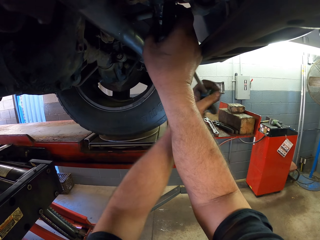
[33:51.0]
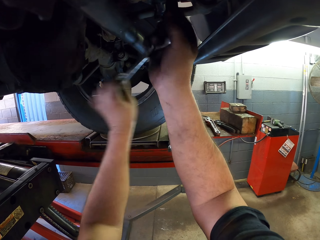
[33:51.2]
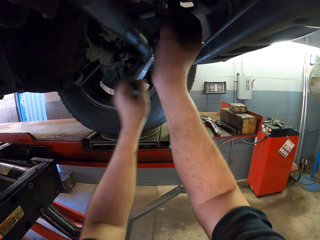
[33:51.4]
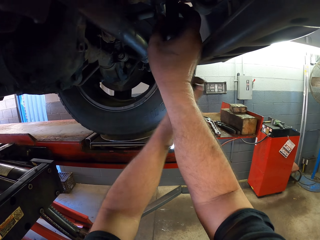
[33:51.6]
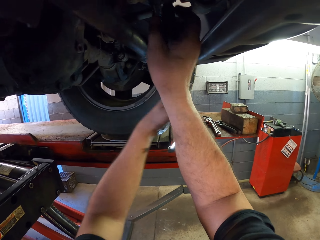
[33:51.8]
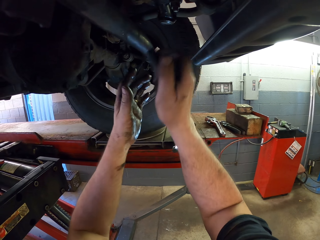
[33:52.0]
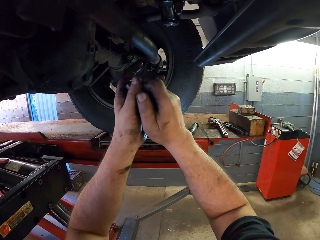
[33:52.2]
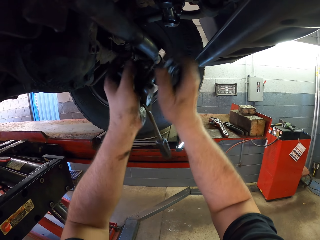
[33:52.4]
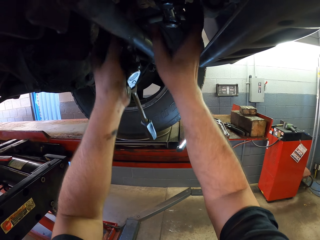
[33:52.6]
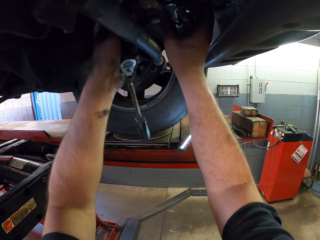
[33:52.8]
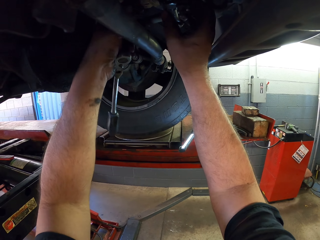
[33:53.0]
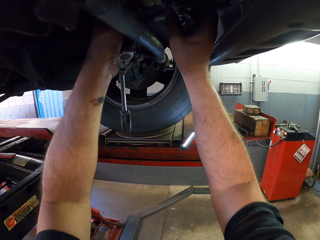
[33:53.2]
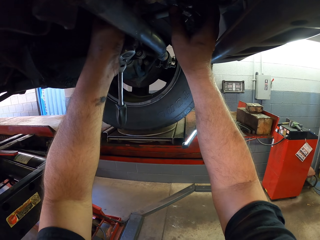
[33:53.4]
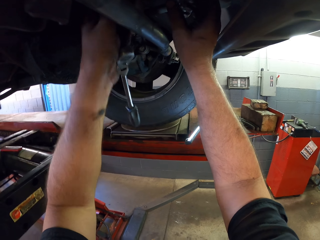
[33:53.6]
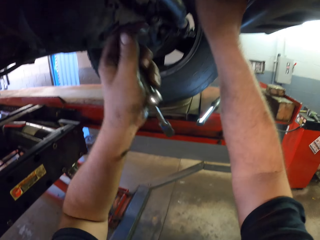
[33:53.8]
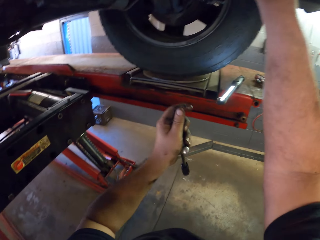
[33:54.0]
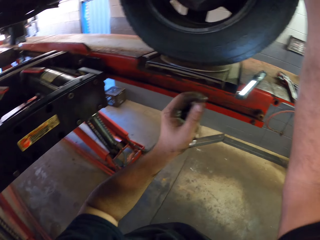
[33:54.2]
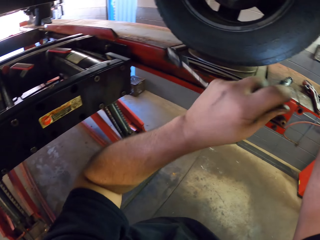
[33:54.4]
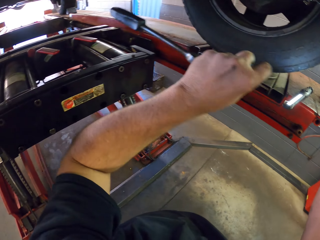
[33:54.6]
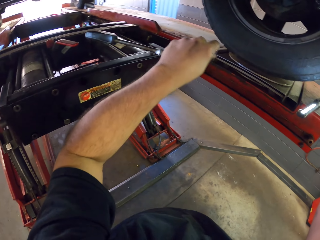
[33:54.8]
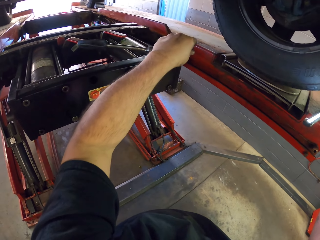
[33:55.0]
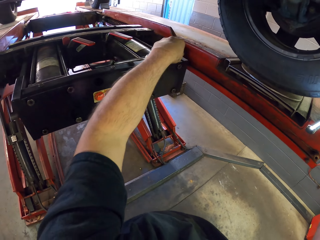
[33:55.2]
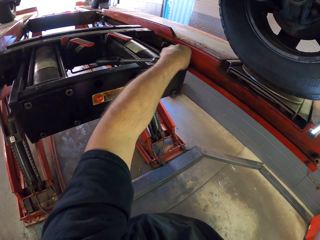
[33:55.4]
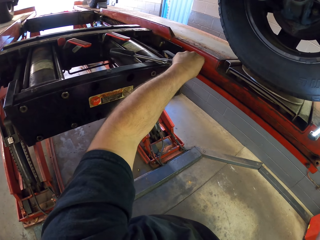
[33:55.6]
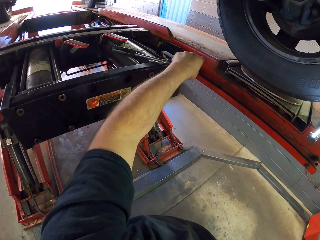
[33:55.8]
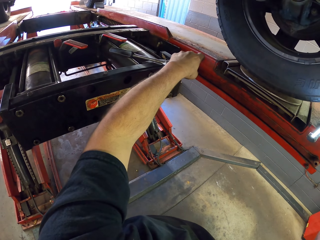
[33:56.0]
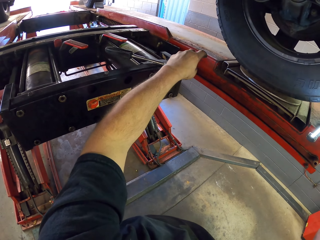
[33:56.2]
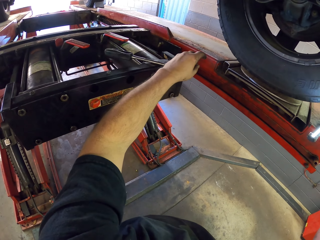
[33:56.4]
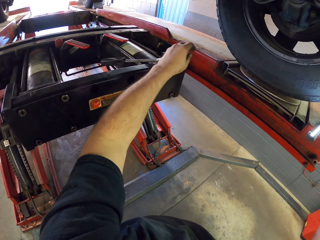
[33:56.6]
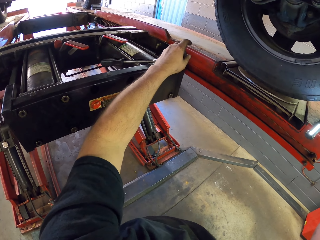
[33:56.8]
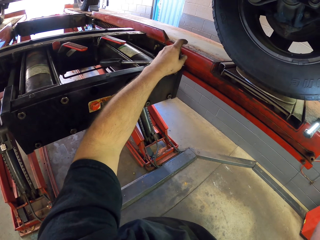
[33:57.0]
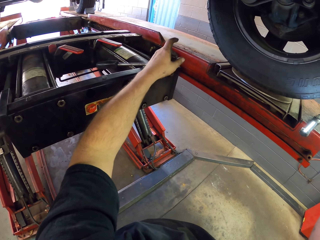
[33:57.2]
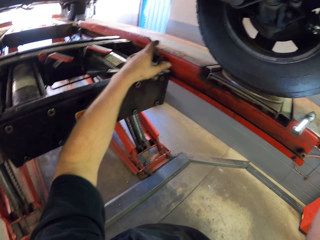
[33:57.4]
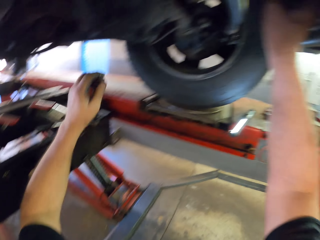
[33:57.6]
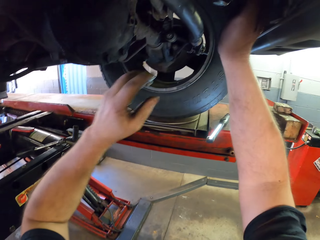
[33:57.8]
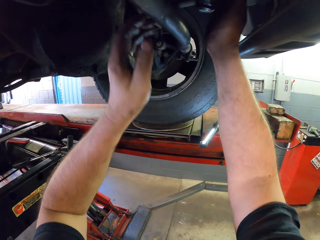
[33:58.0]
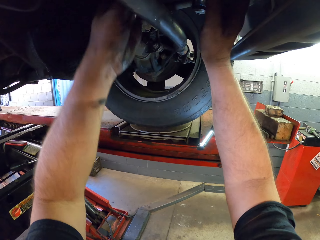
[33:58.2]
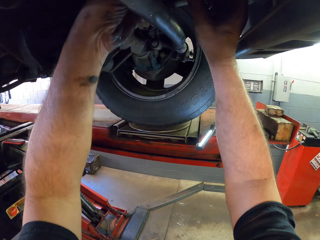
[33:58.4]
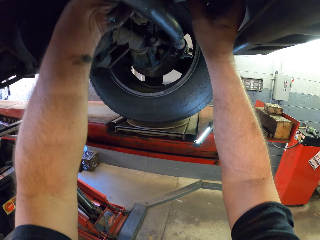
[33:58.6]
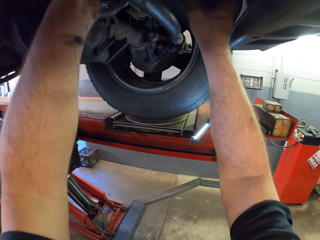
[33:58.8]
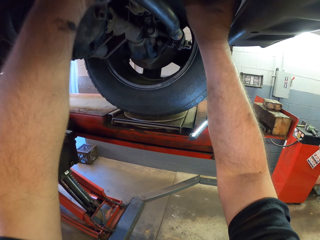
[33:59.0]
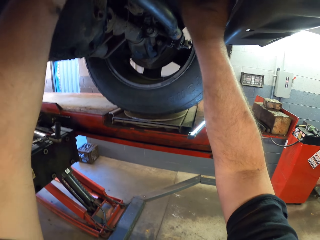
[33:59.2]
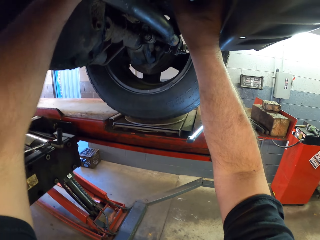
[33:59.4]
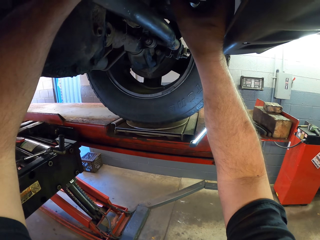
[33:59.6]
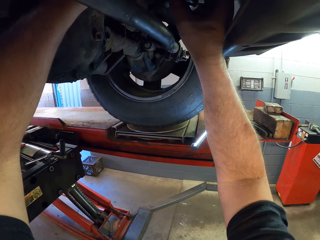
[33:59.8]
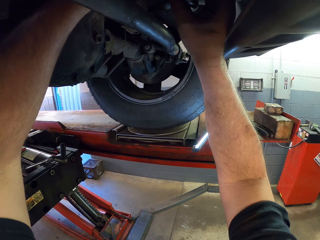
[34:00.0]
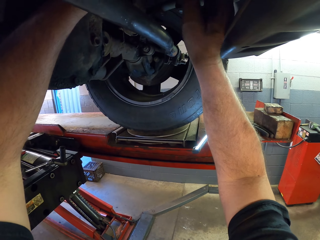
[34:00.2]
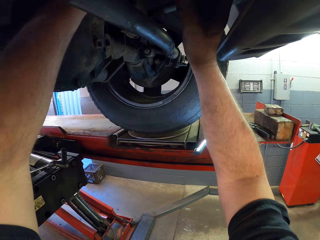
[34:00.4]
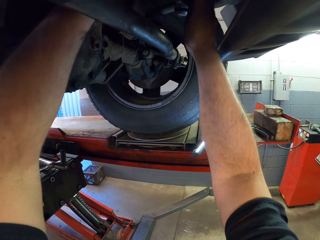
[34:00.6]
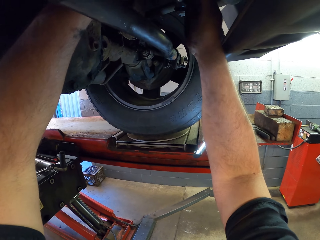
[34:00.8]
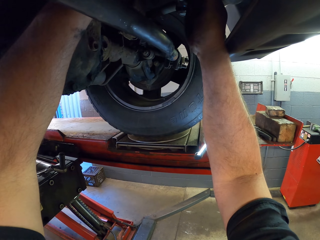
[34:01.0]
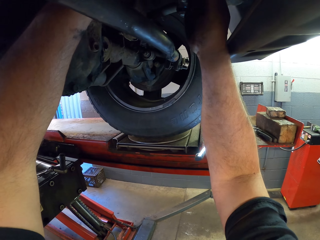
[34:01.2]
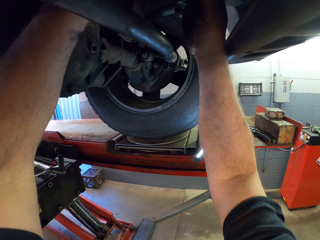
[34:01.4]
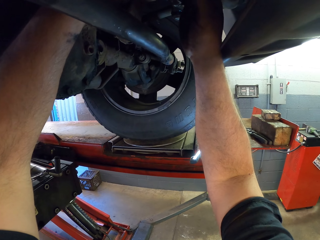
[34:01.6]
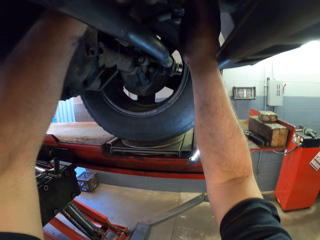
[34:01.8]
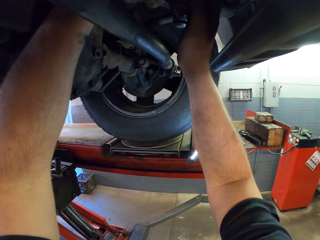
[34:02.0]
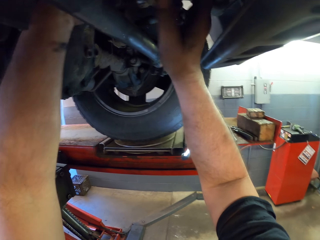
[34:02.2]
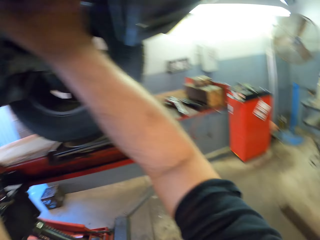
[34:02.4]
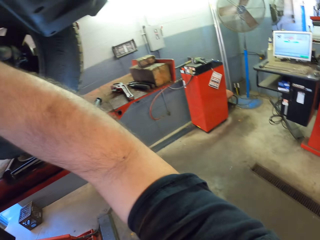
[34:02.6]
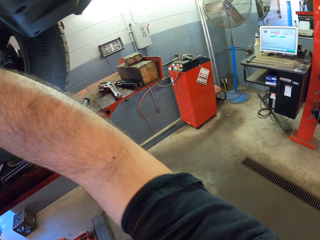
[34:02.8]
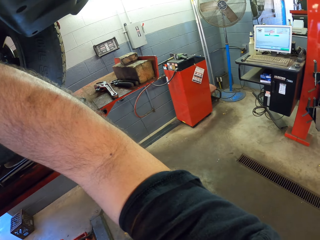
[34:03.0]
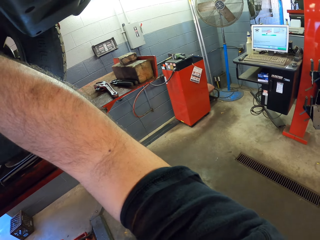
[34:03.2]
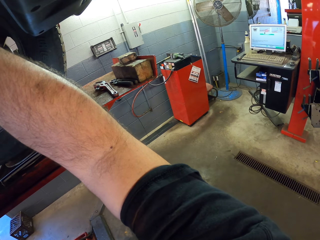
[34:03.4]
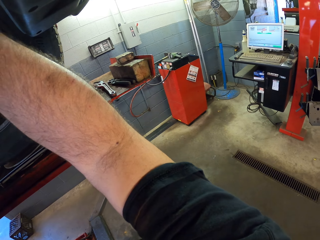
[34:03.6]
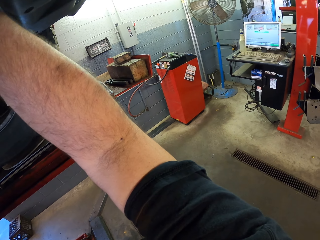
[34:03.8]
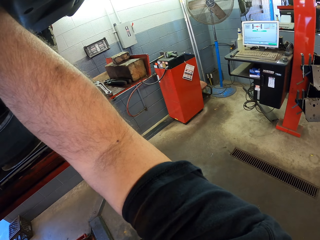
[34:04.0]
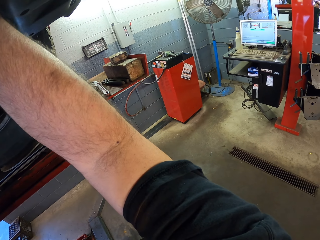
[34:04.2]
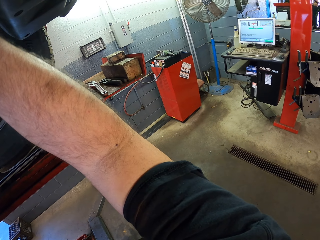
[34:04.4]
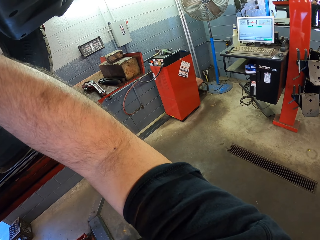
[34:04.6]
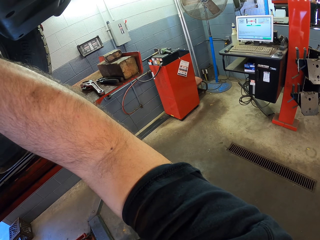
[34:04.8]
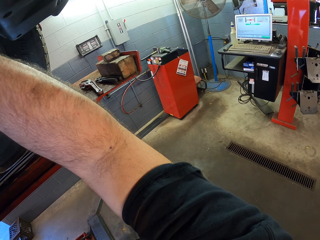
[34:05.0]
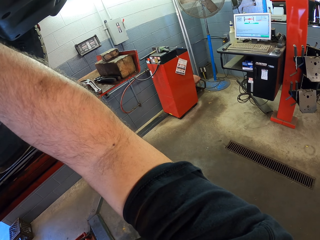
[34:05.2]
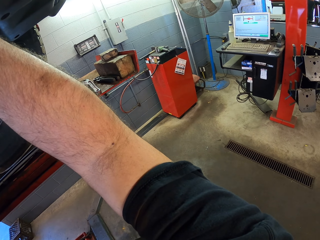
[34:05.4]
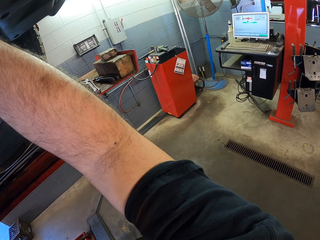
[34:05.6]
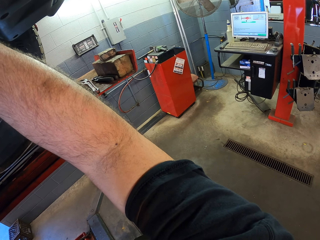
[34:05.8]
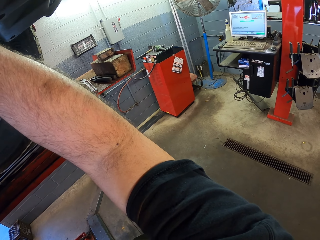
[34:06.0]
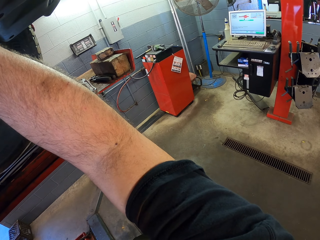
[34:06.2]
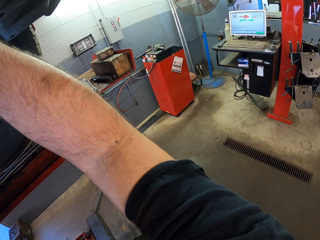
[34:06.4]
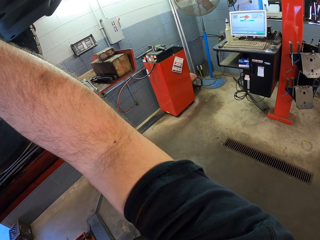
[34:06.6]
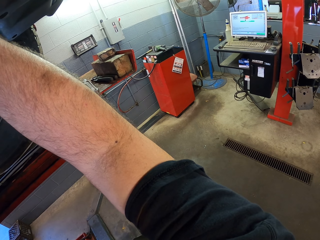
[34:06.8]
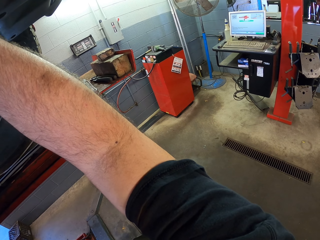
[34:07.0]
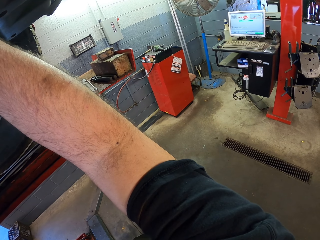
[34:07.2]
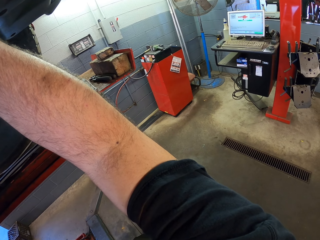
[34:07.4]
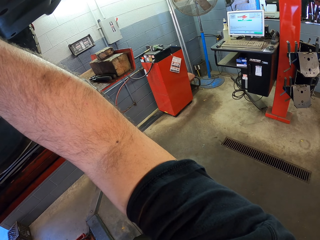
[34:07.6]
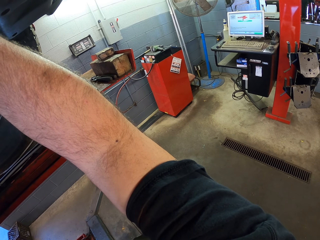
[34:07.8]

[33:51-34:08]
The camera wearer stops using a torque wrench. They use the hand to tighten. They put the torque wrench down. They fix the wheel hub spare part. They use the hands to tighten. They interact with a man.

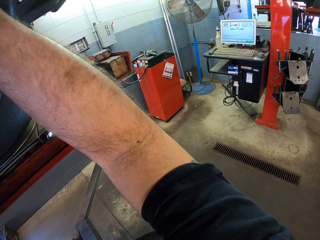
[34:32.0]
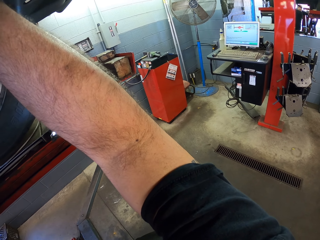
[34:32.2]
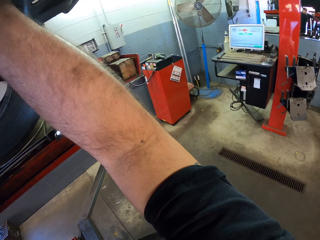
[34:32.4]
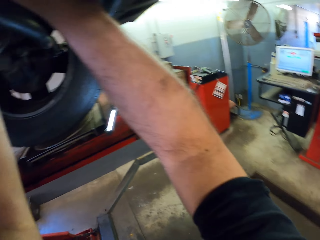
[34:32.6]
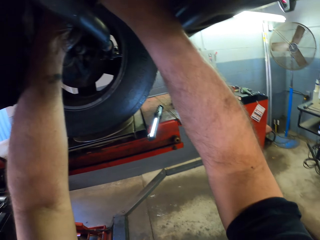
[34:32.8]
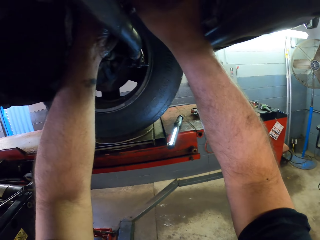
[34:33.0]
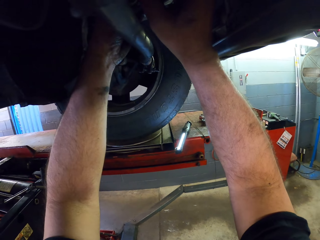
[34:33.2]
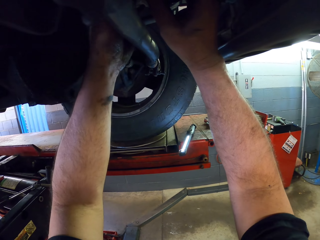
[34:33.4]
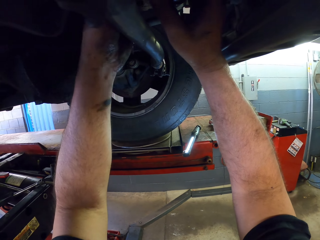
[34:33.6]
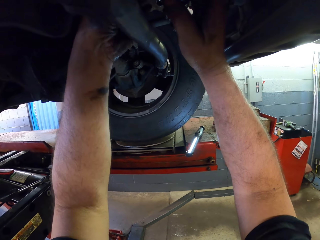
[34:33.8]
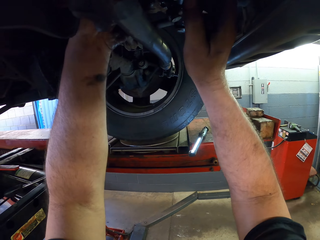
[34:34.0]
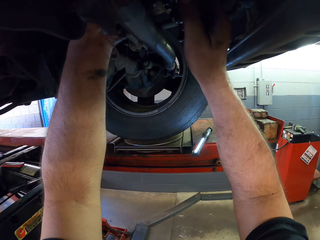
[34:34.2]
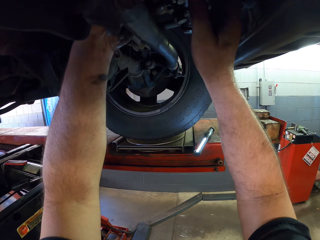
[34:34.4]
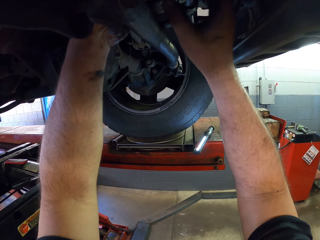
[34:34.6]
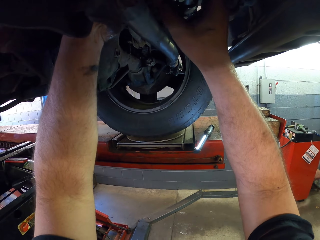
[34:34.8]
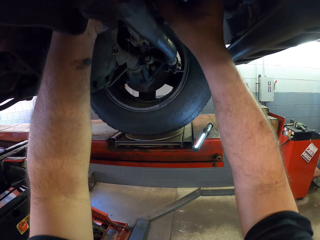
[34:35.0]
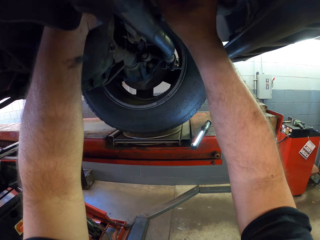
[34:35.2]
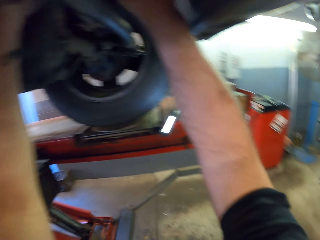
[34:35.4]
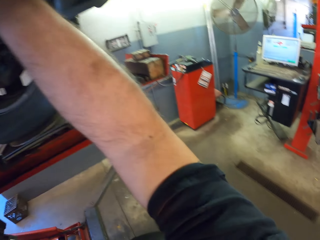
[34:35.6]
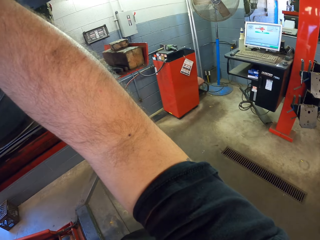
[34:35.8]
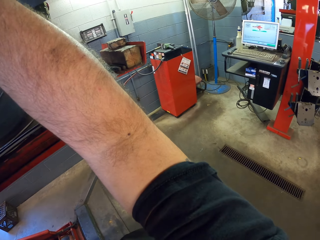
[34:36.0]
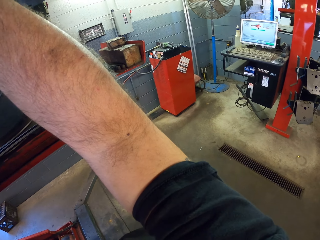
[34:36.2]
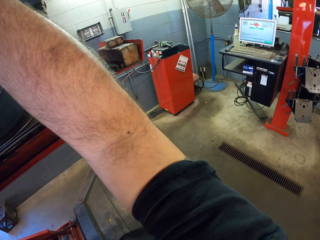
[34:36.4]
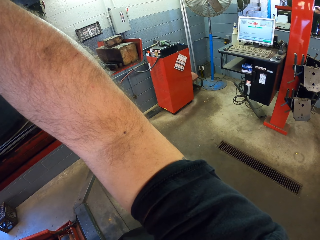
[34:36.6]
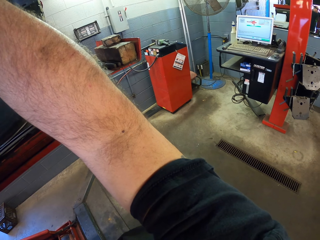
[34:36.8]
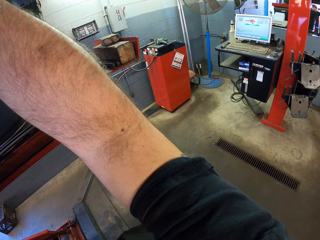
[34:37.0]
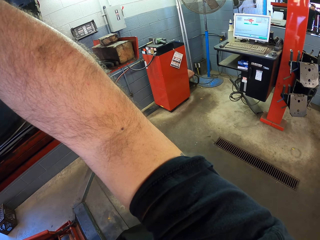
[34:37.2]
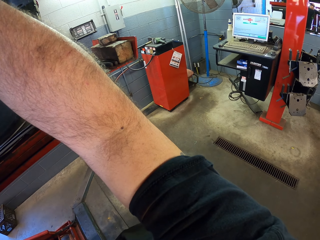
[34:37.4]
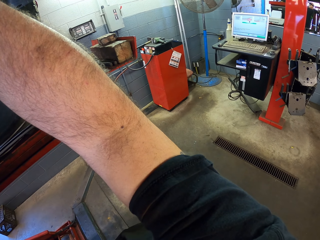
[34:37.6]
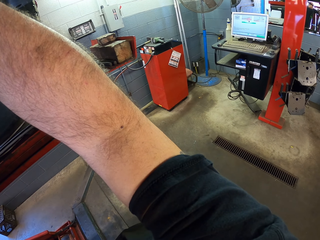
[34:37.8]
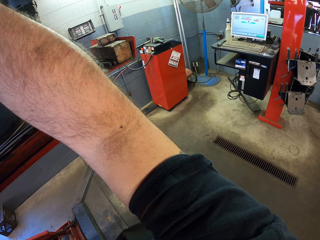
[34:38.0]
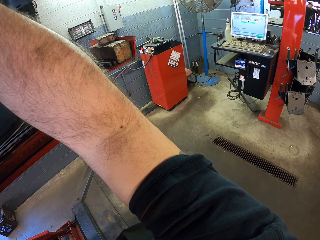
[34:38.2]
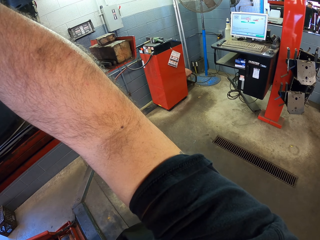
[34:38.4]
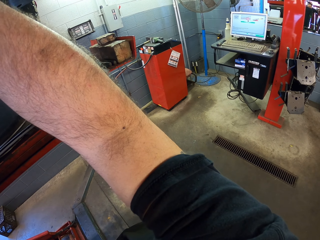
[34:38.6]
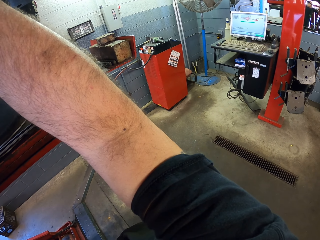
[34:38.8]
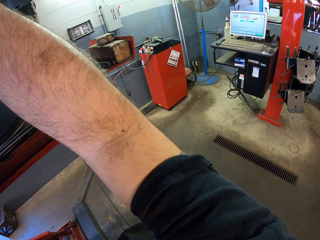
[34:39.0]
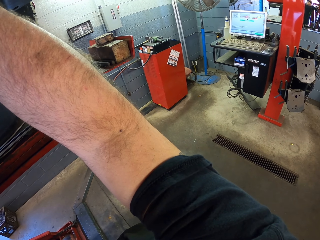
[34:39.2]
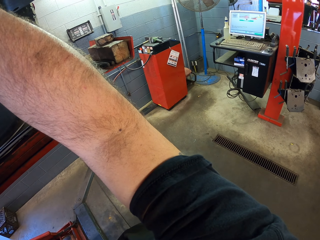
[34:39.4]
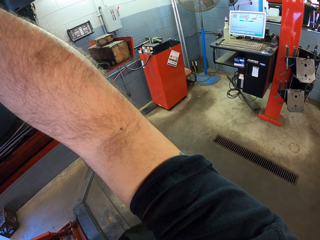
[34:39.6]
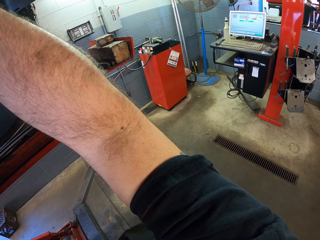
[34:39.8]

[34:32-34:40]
The camera wearer looks under the car. They interact with a man.
